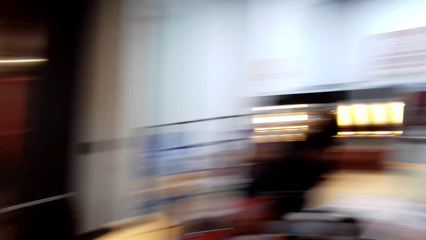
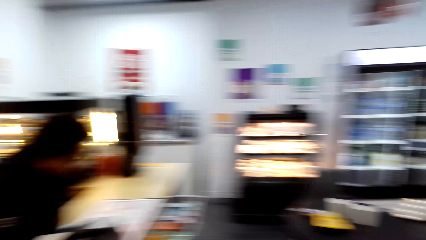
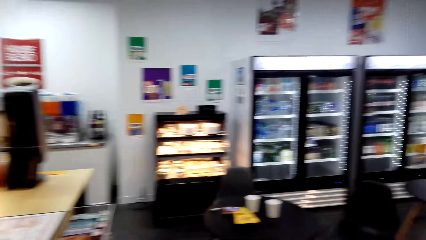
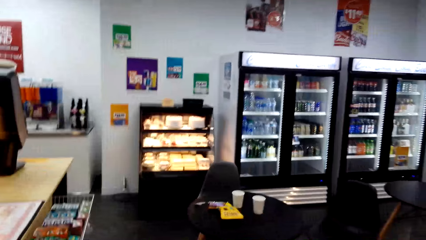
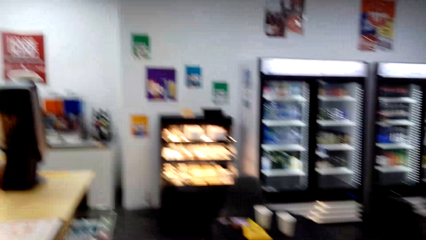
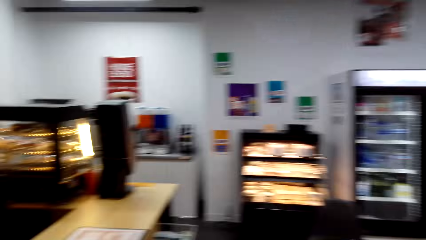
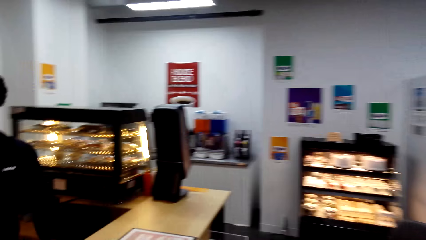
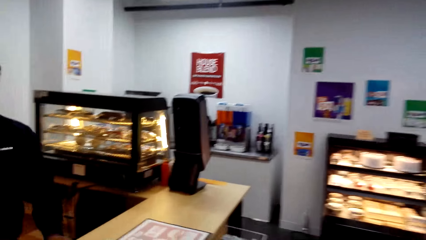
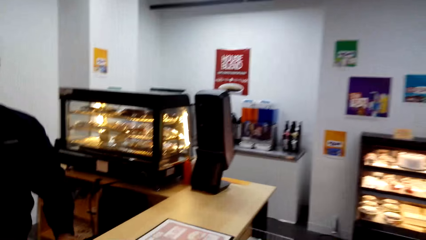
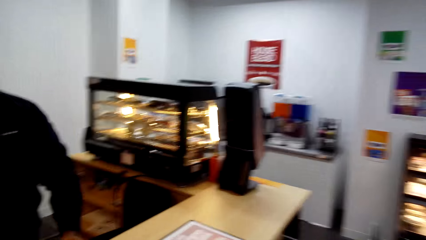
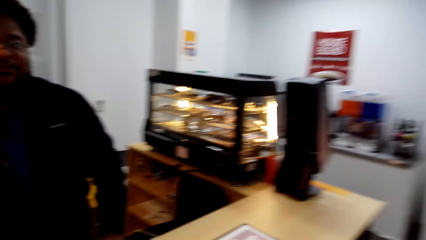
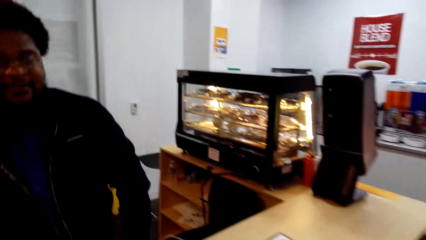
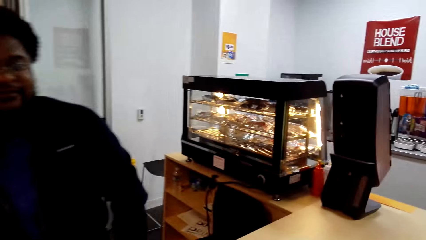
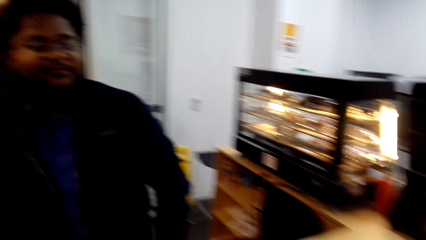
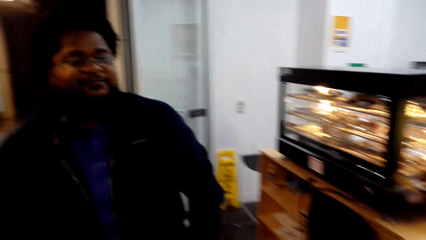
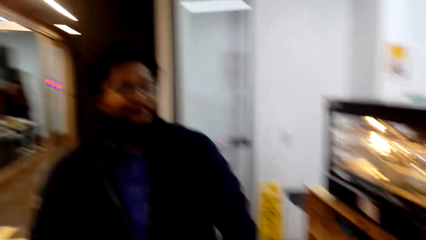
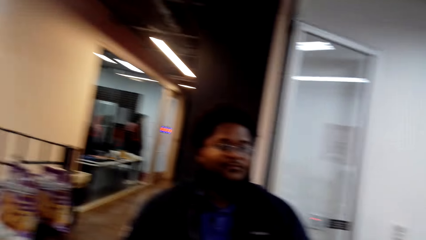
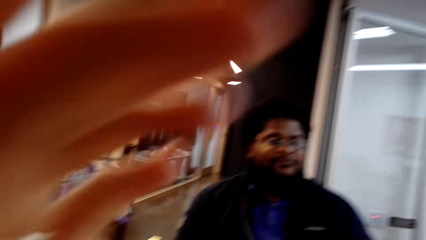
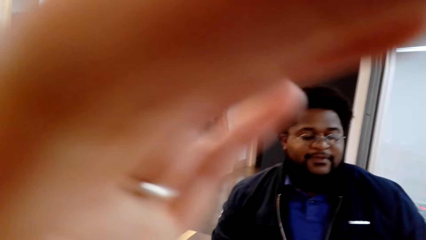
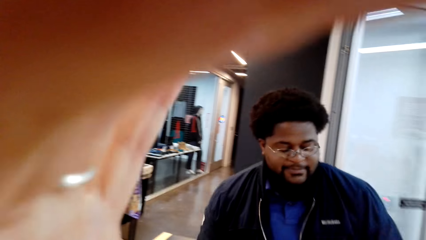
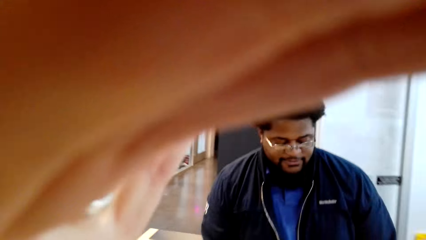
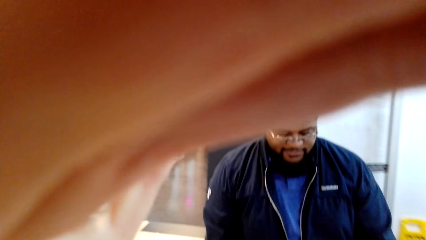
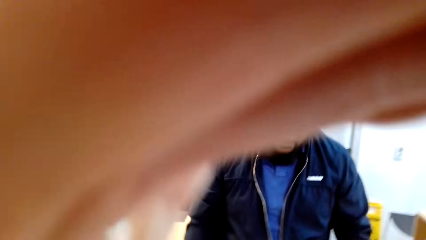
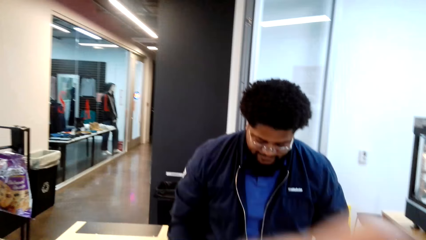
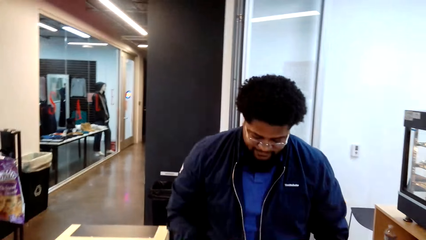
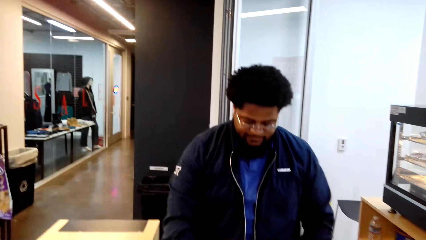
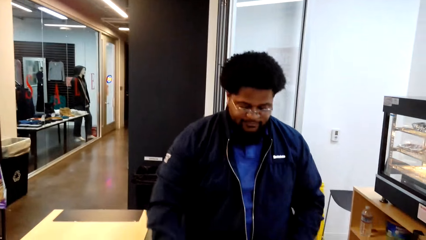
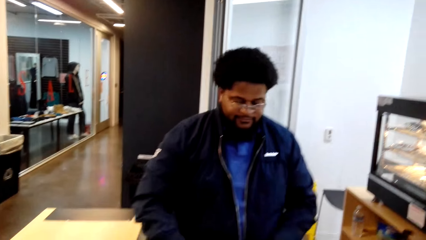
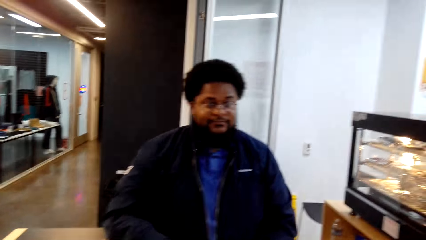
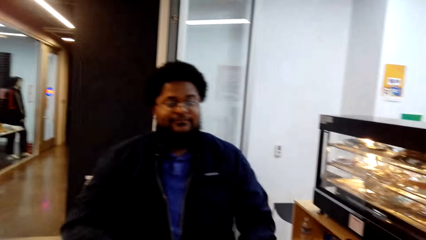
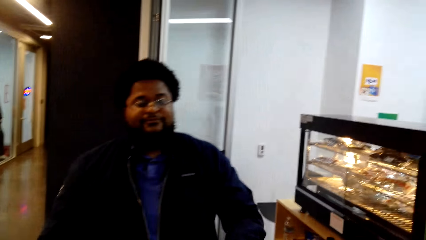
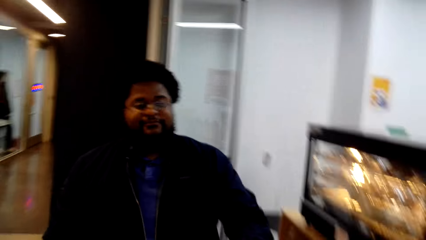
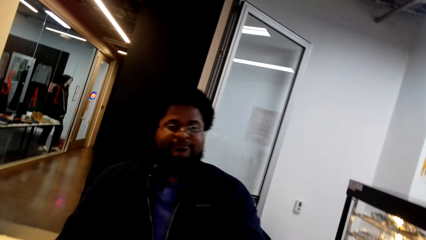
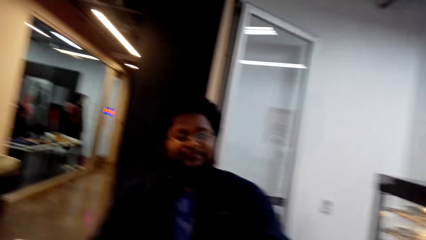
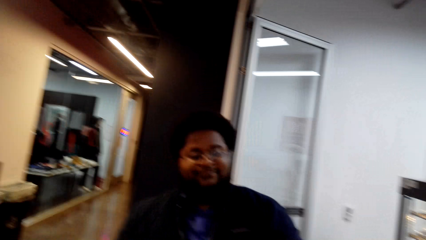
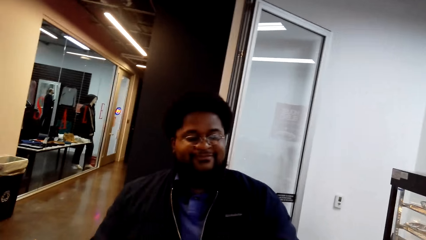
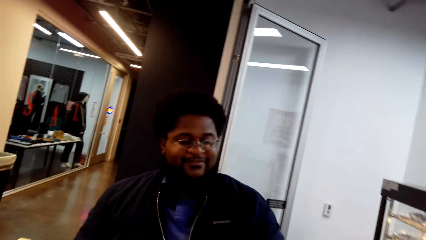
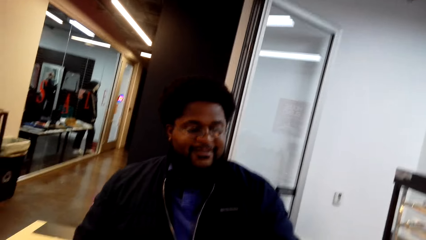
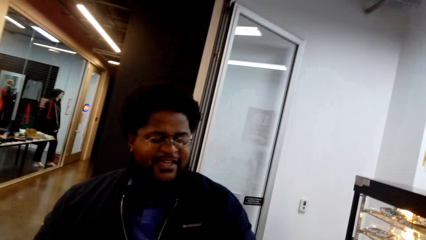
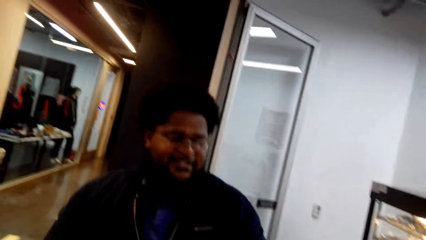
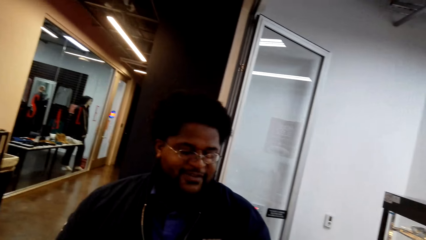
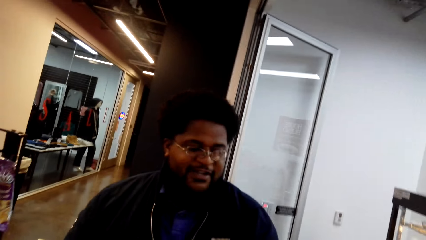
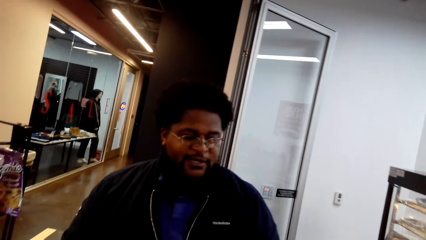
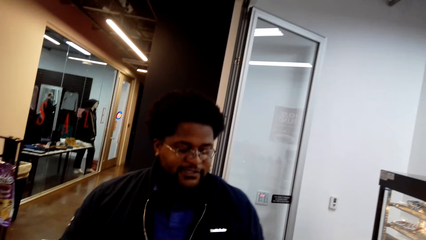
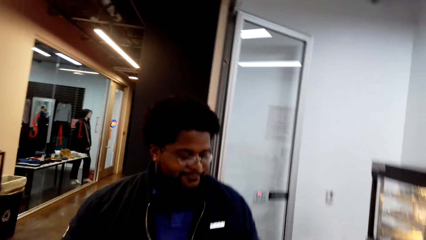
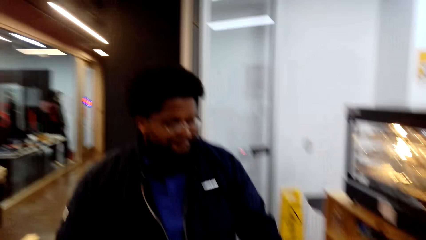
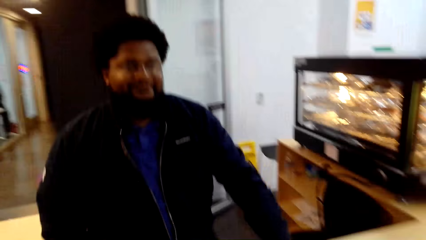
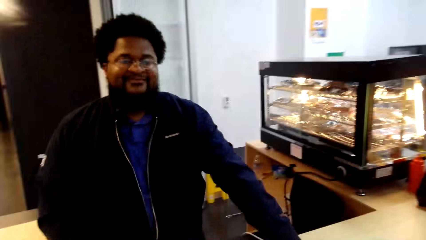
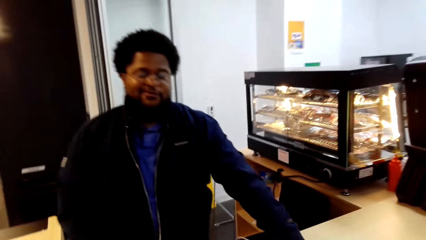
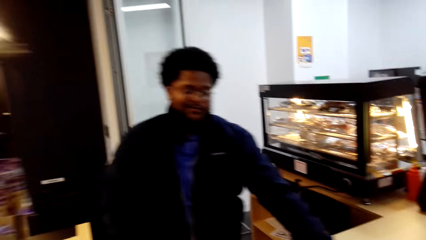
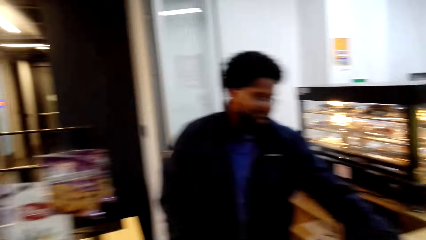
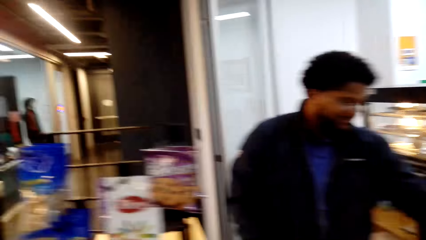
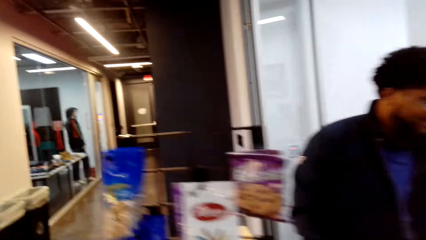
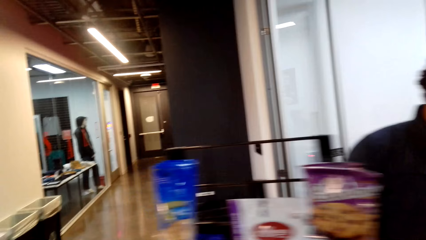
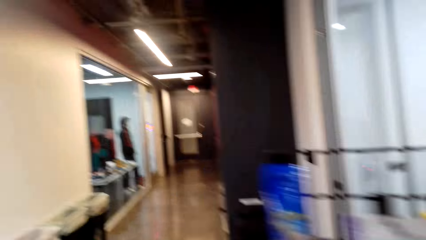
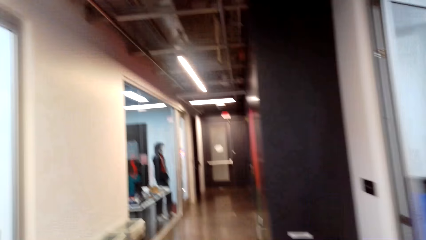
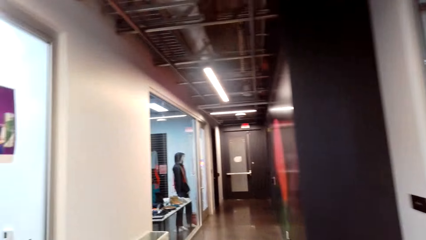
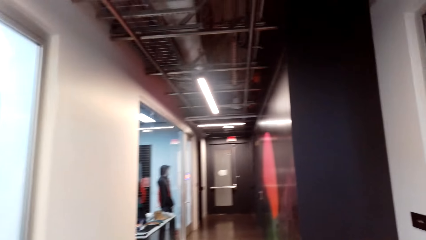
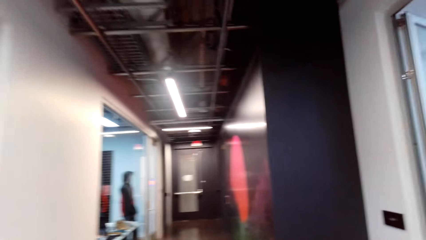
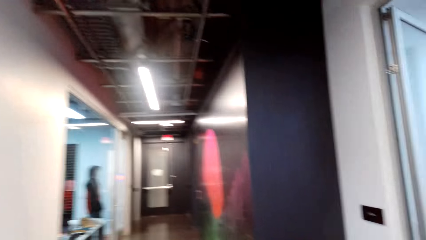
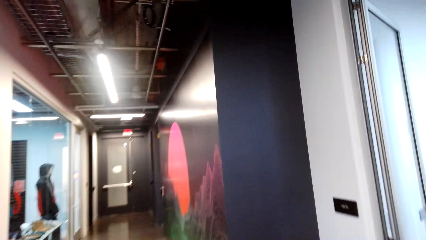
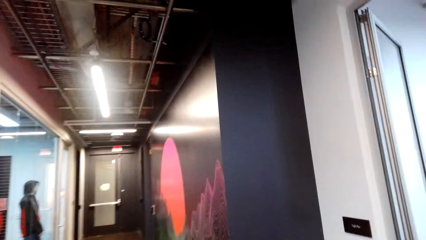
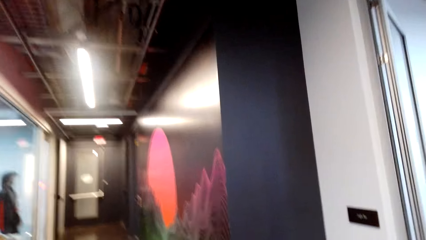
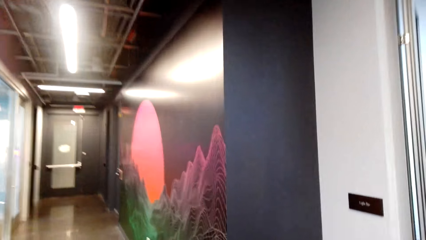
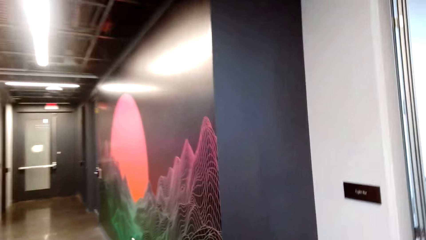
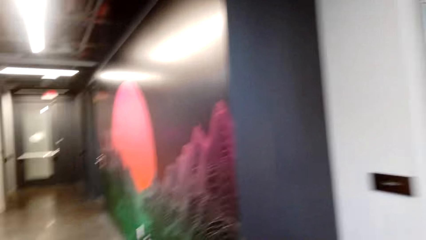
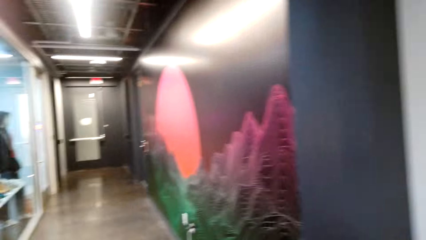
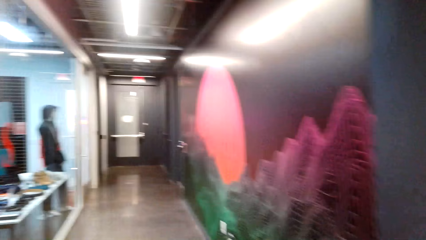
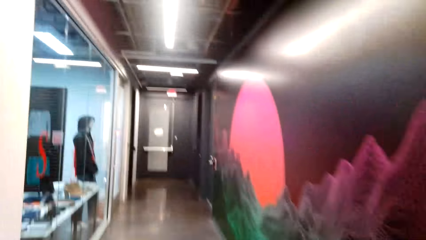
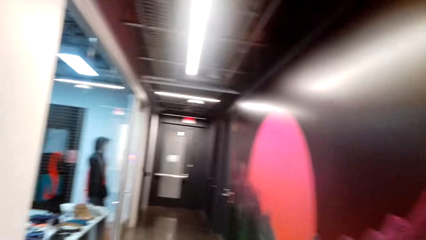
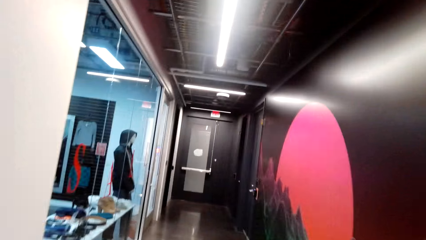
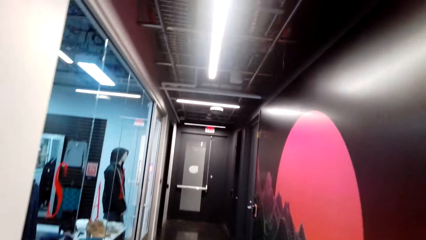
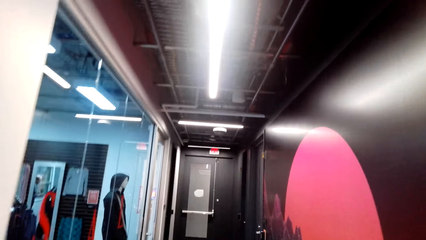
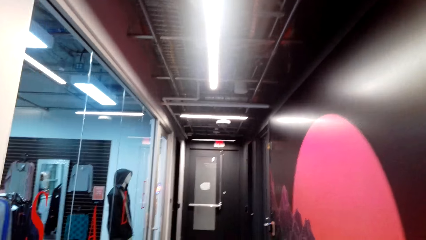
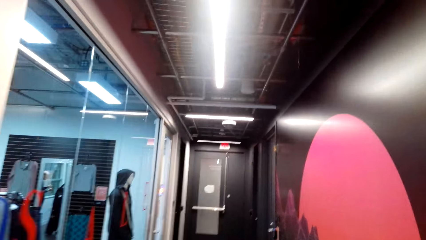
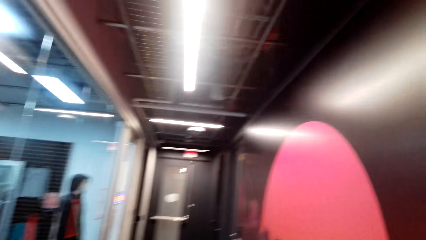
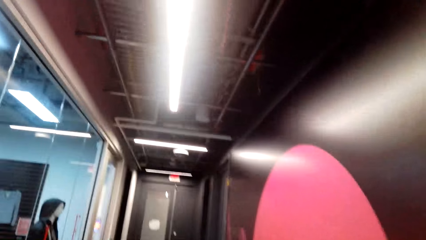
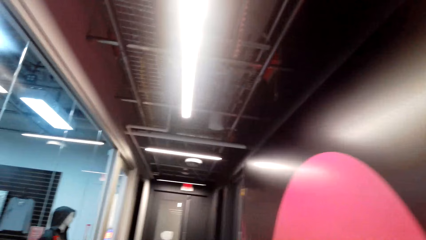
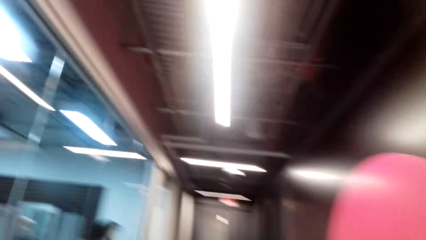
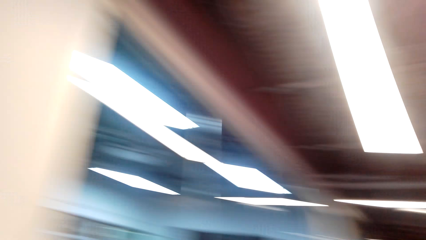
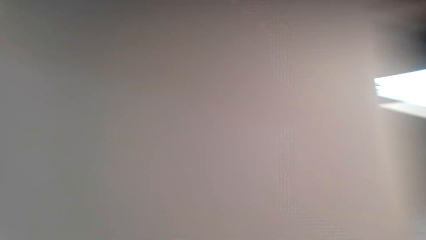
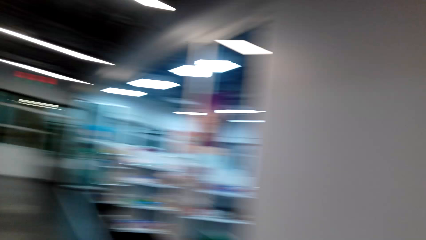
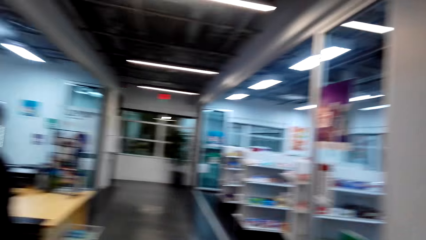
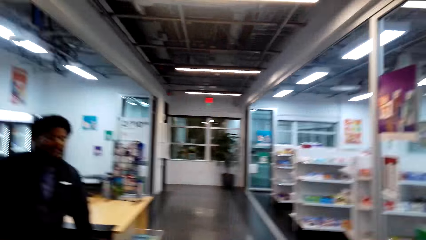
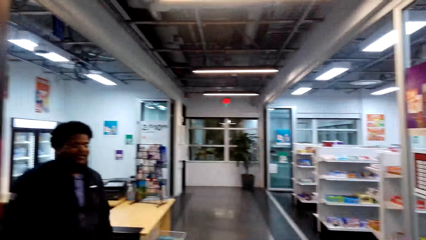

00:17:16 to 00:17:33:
The camera wearer adjusts the camera. A person converses with the camera wearer. The person passes the keys to the camera wearer. The camera wearer walks in the supermarket.
